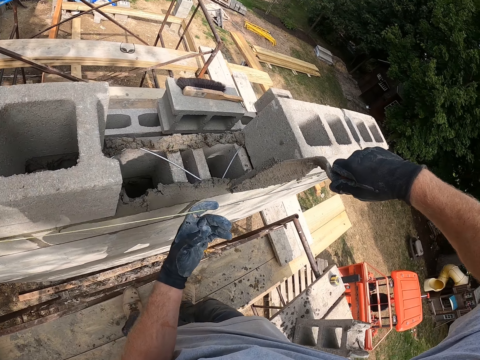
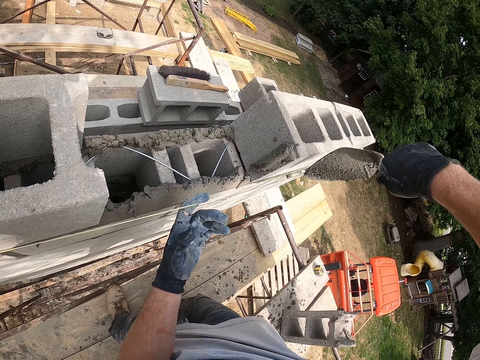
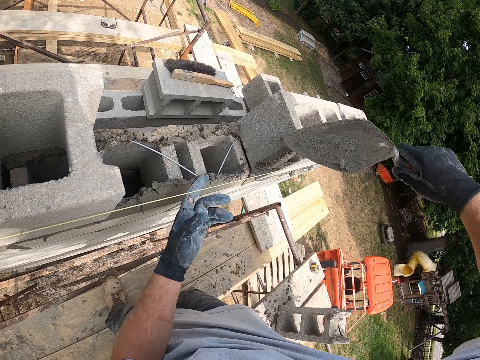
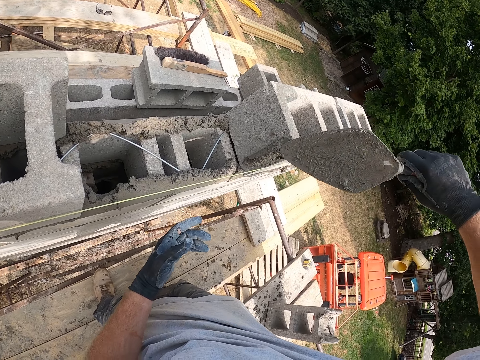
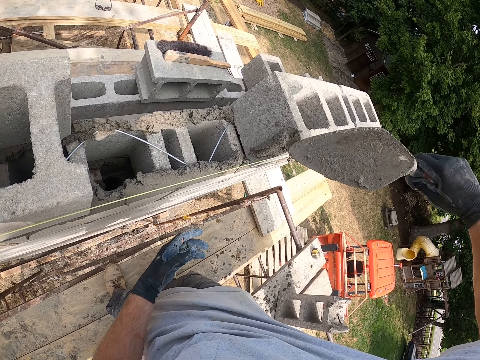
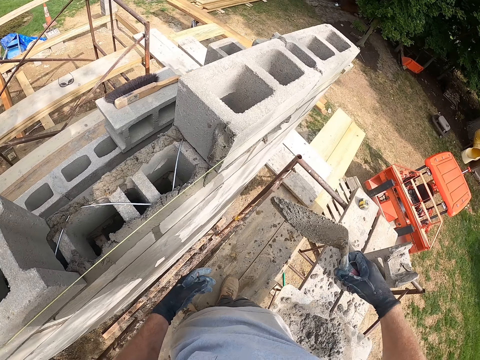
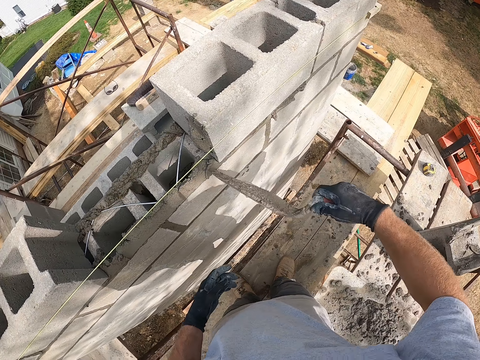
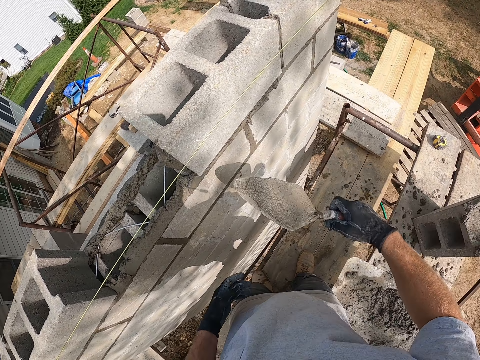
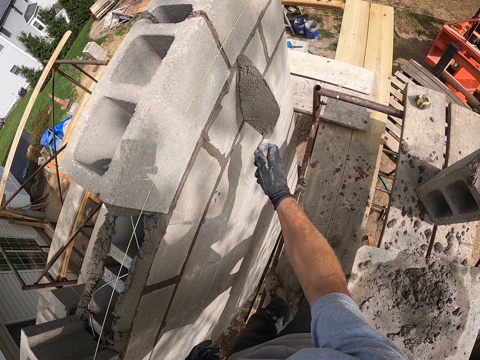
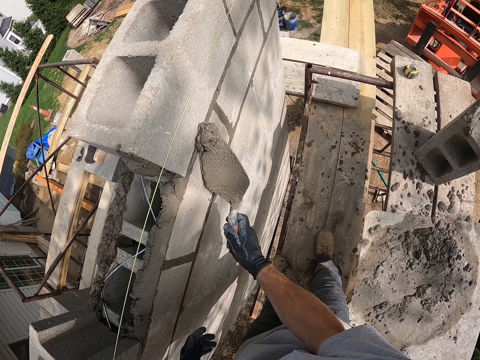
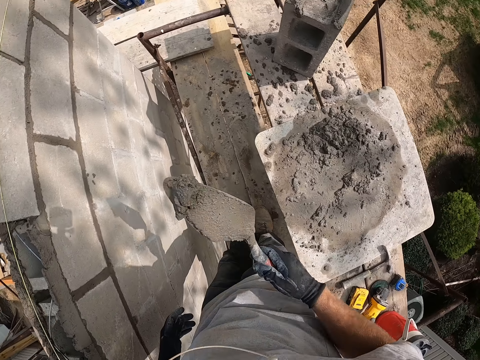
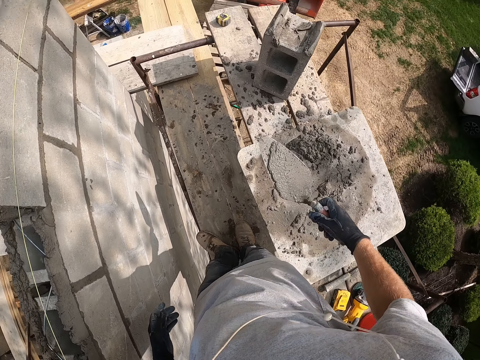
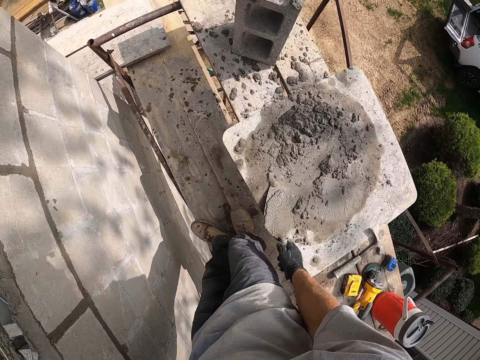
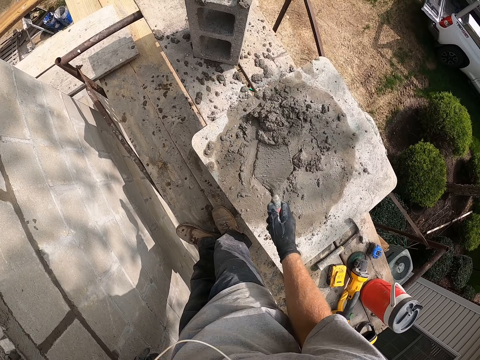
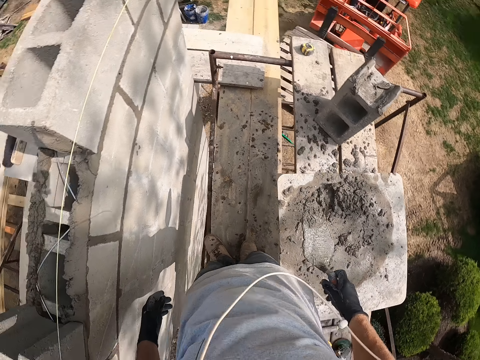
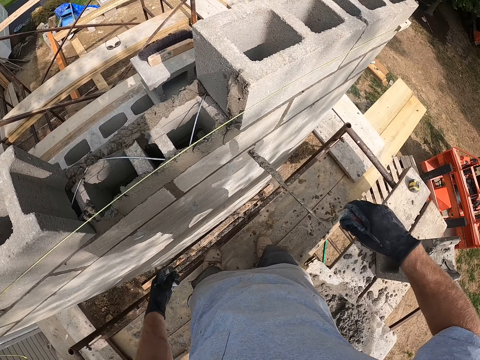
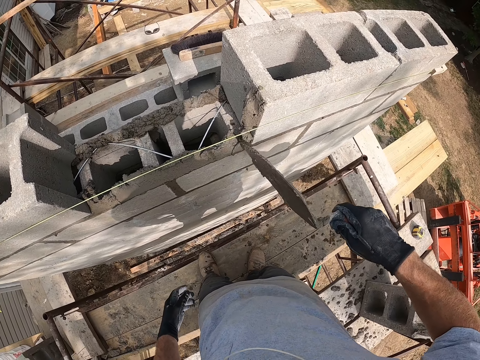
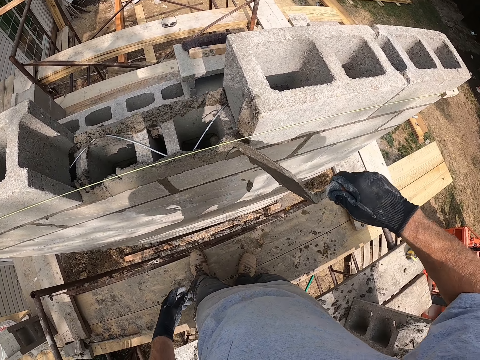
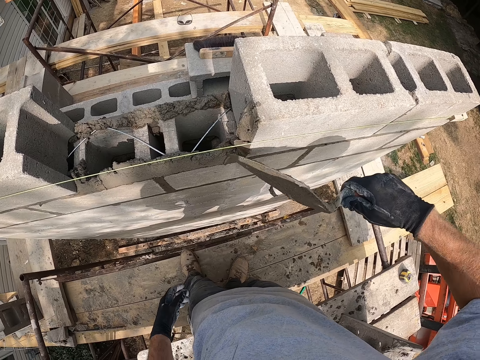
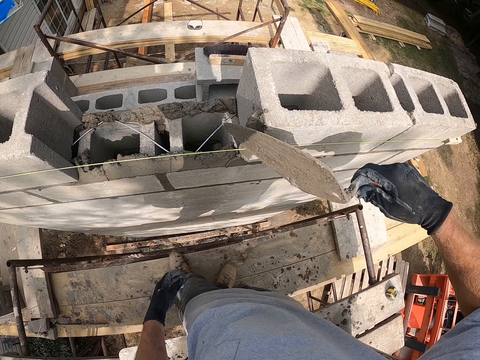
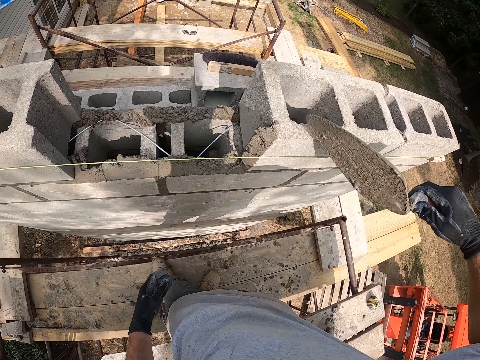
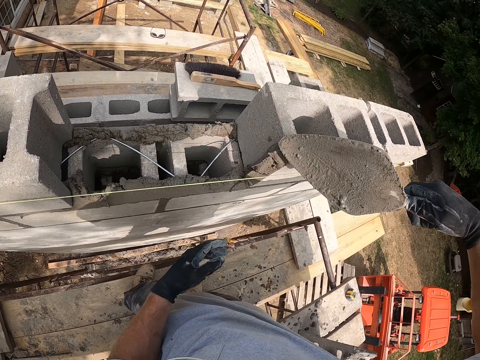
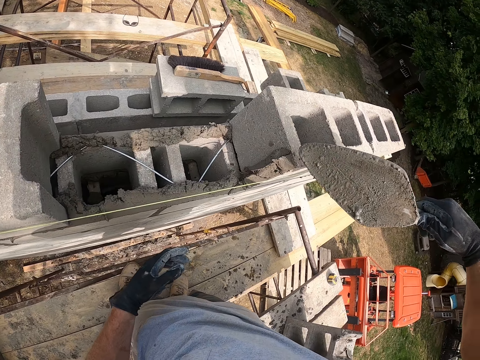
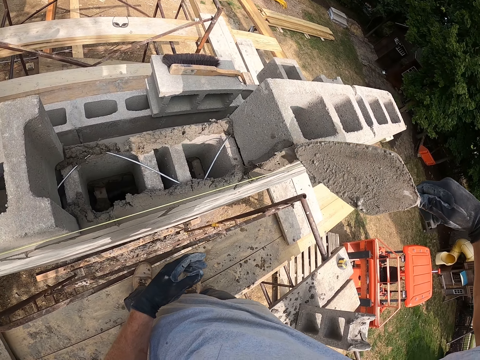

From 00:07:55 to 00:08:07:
The camera wearer holds the rope with his left hand. He puts the mortar on another block with the trowel. He scrapes the mortar from the side of the block with the trowel. He pours the mortar in the flat plank. He takes some mortar from the flat plank with the trowel. He reduces the mortar in the trowel. He puts the mortar on a block with the trowel.

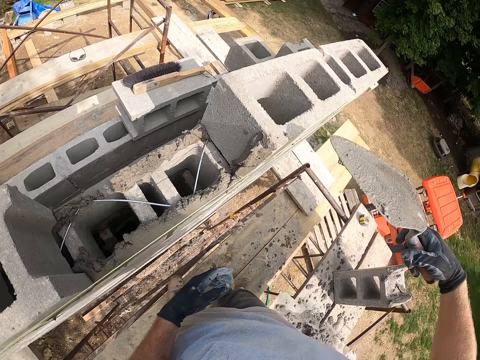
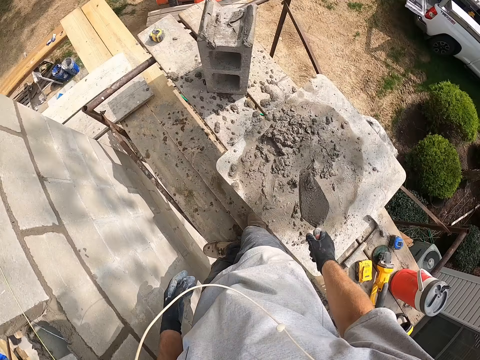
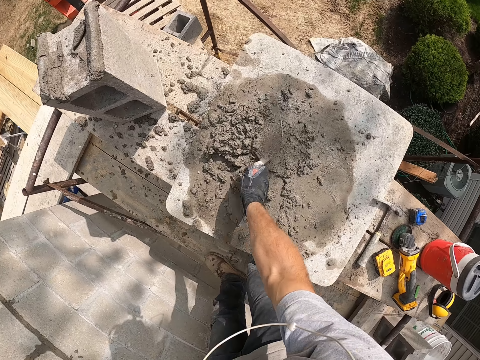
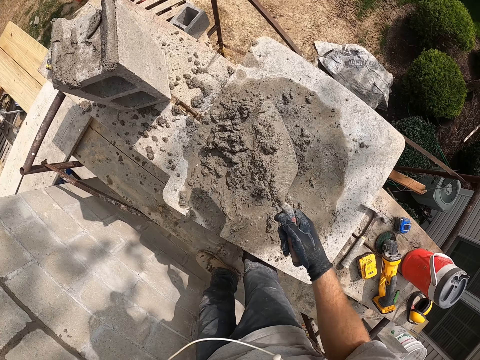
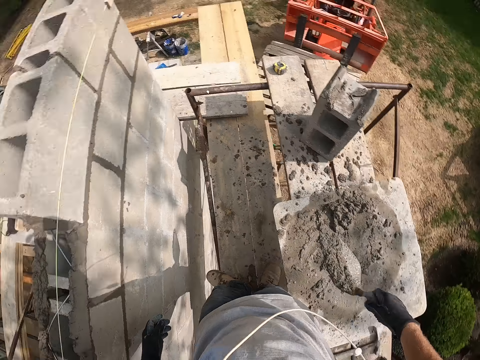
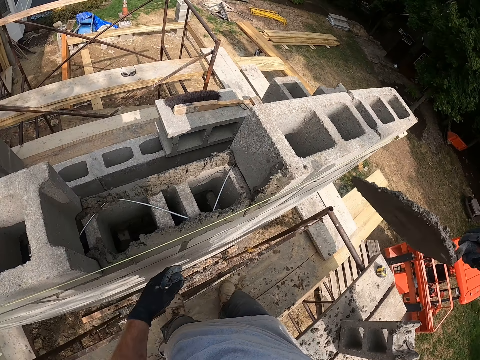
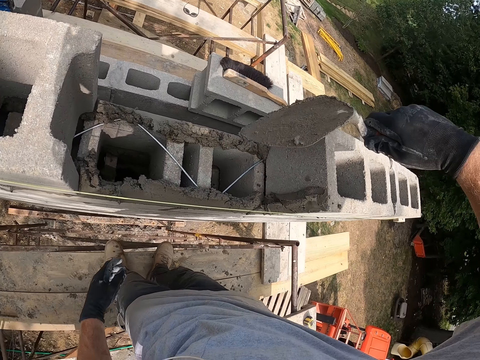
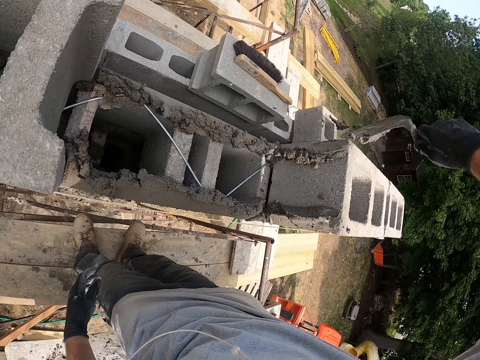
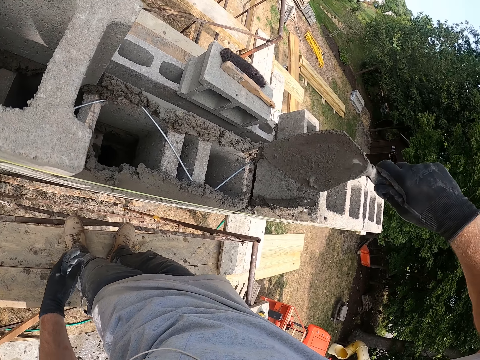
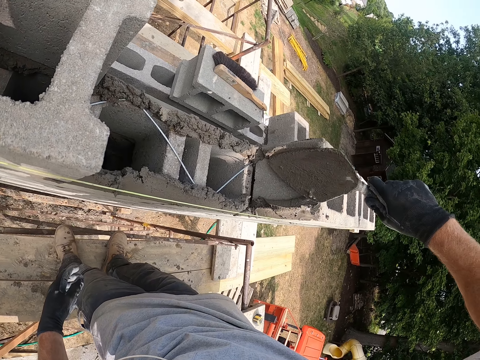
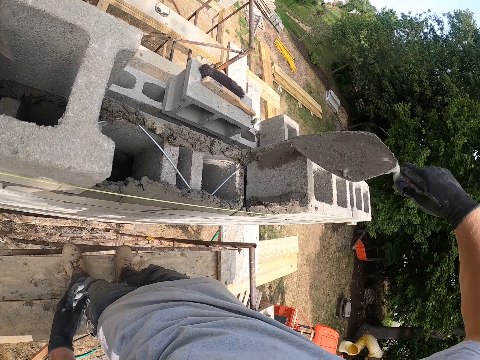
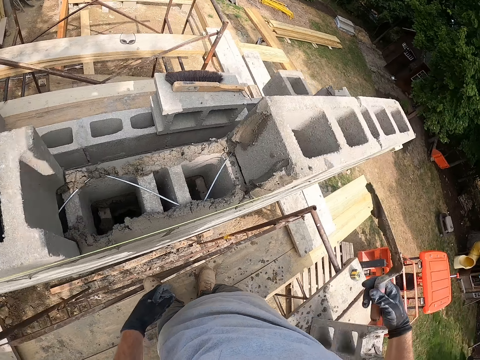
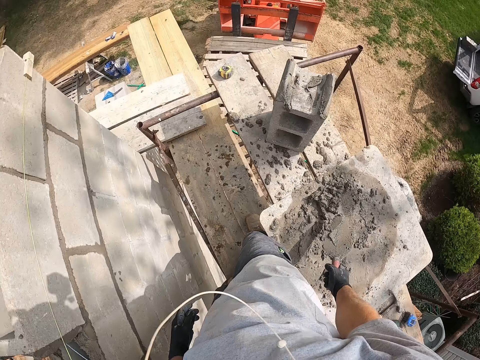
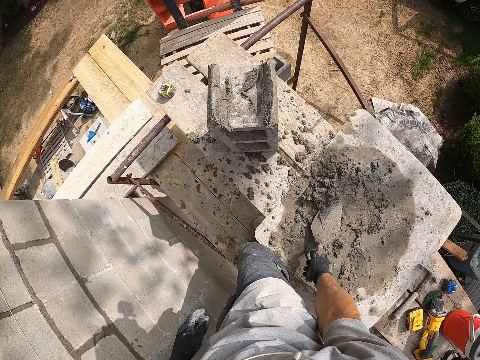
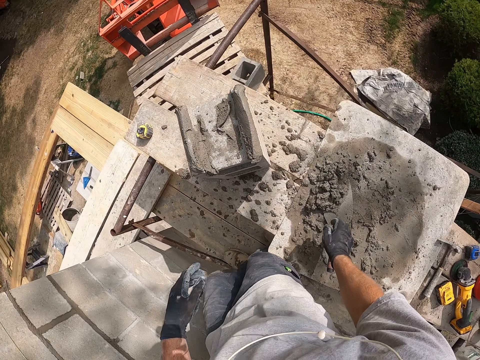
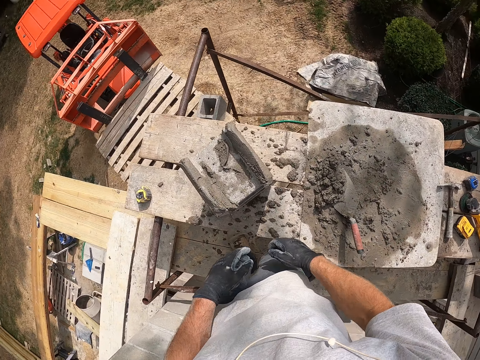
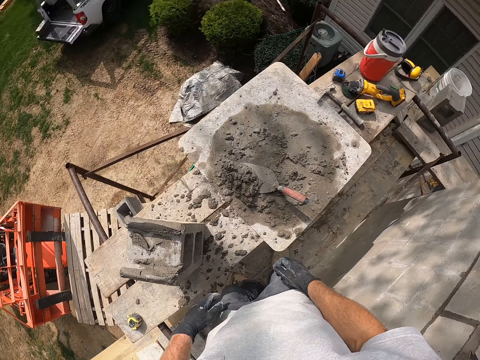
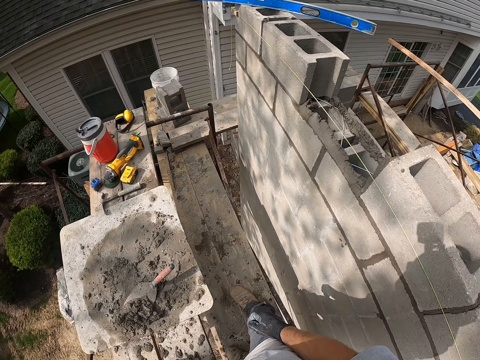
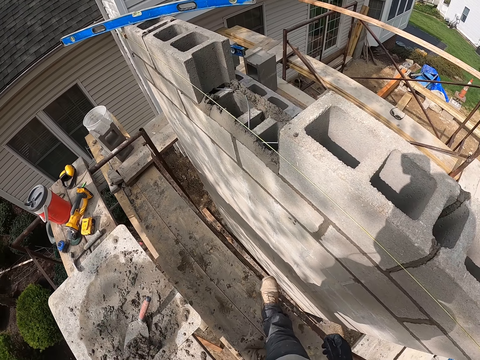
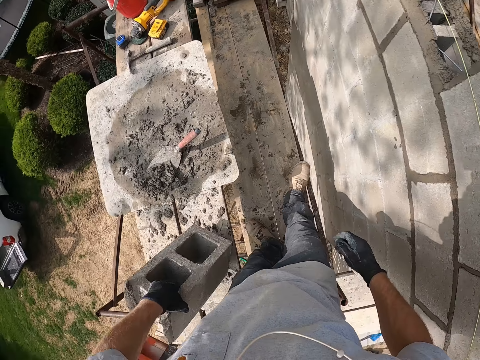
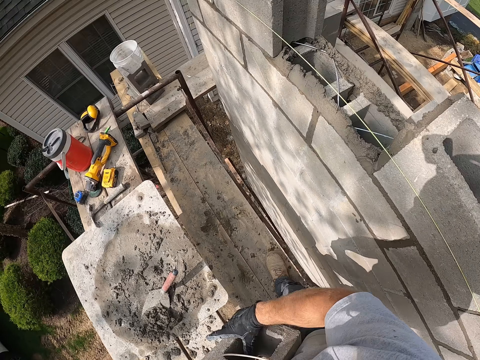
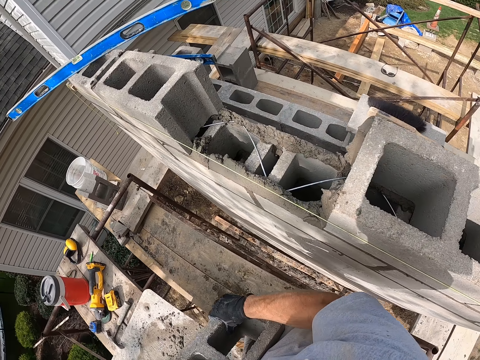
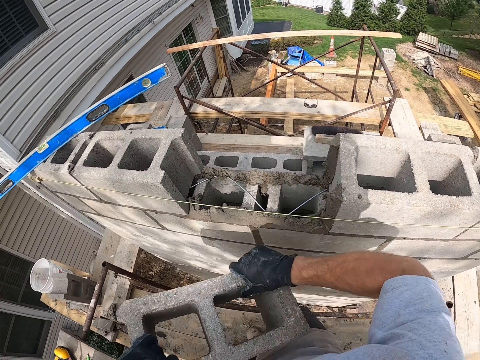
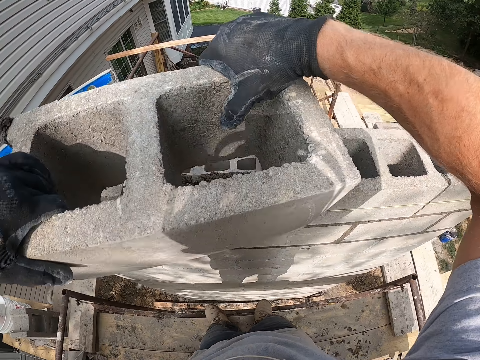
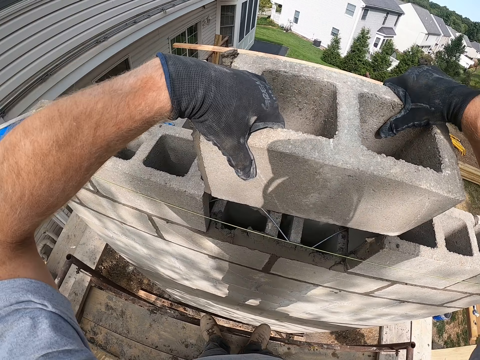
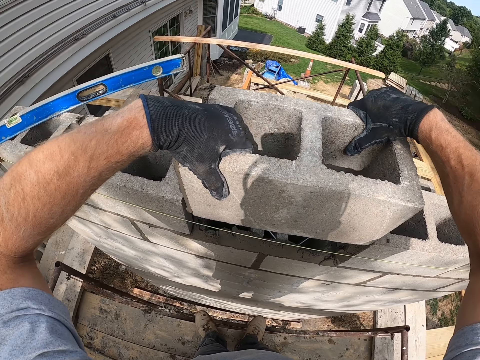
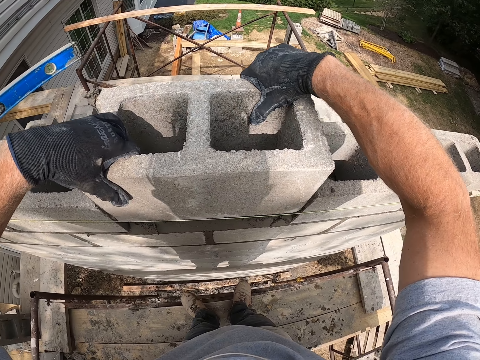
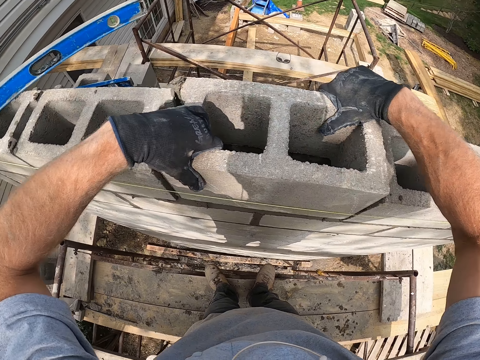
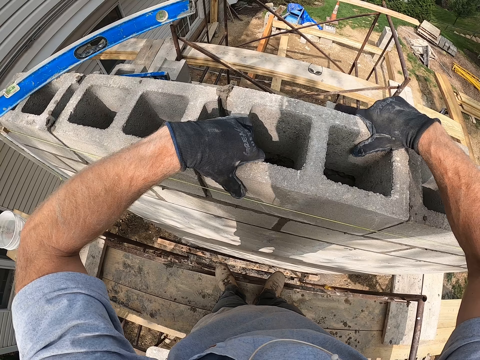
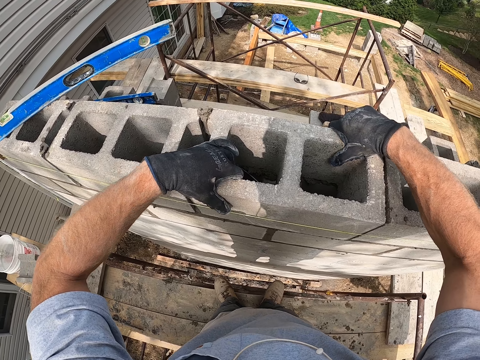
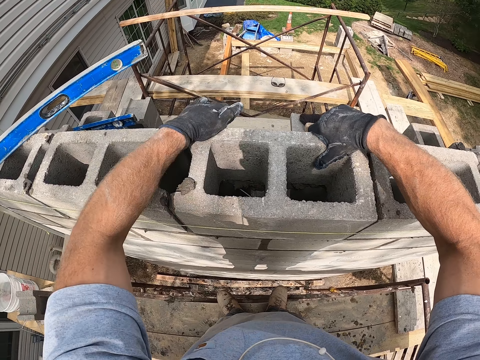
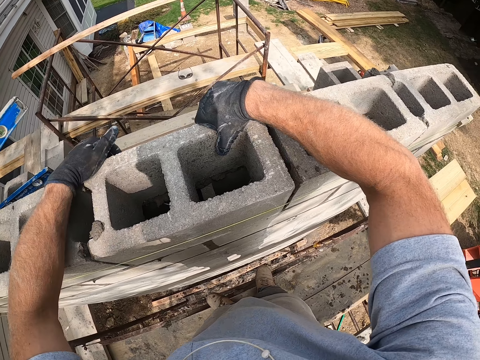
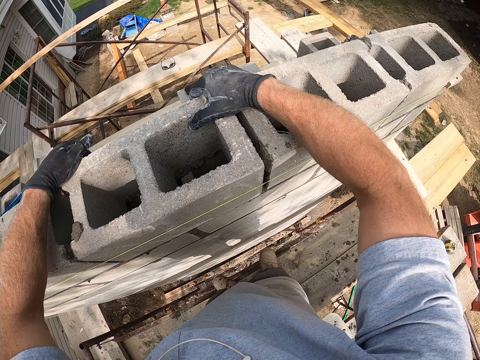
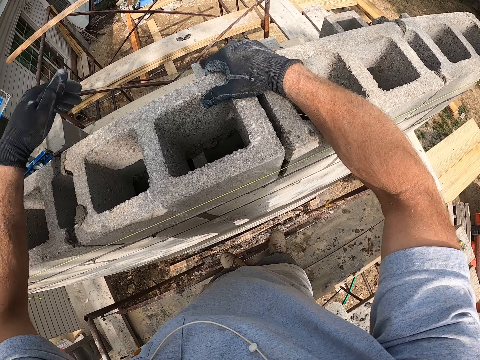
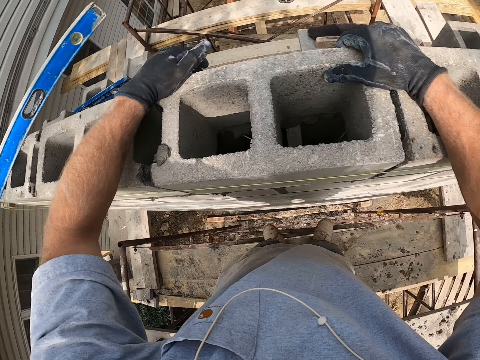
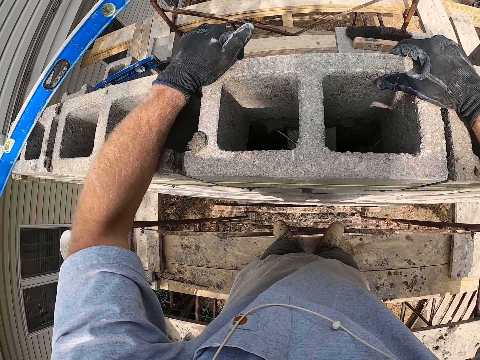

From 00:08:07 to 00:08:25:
The camera wearer takes some mortar or cement from the flat plank or wooden board with the trowel. He reduces the mortar in the trowel. He puts the mortar on the block or brick with the trowel. He spreads the cement on the brick. He puts the cement on the wooden board. He drops the trowel on the flat plank. He looks around. He carries another block on the plank. He touches the brick. He raises the block up with both hands. He drops the block on another block. He hits the edge of the block with his right hand.
